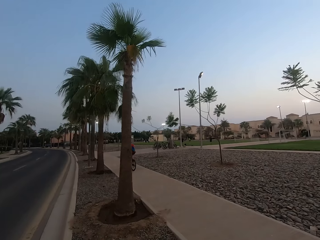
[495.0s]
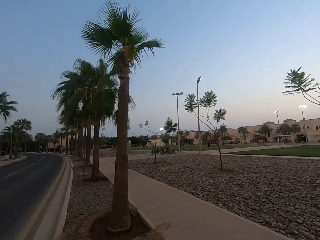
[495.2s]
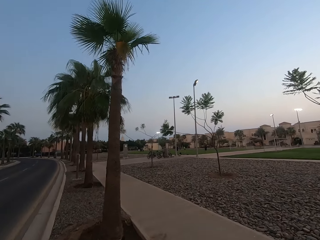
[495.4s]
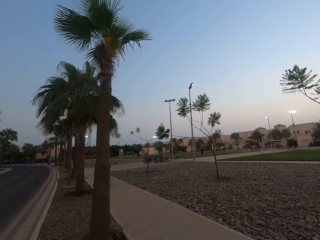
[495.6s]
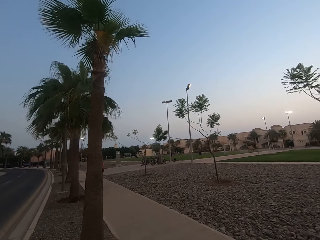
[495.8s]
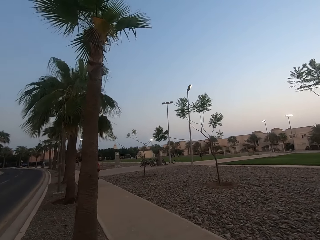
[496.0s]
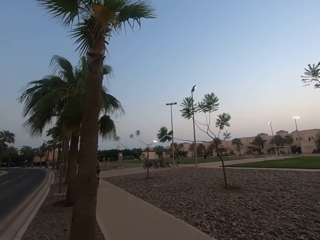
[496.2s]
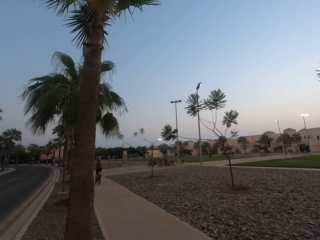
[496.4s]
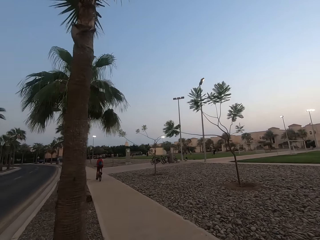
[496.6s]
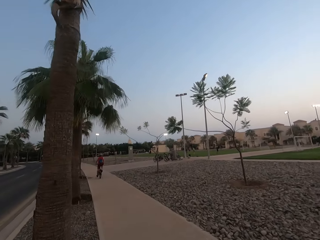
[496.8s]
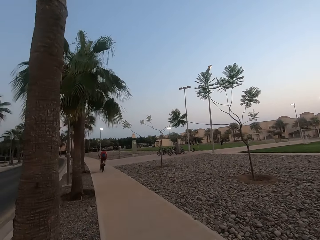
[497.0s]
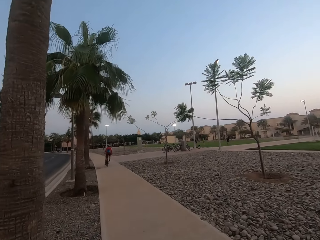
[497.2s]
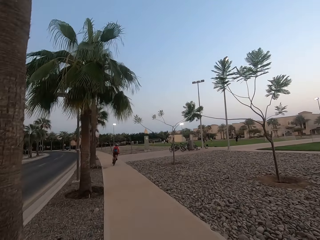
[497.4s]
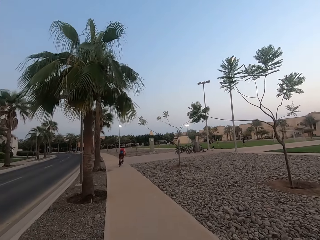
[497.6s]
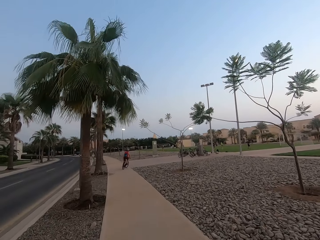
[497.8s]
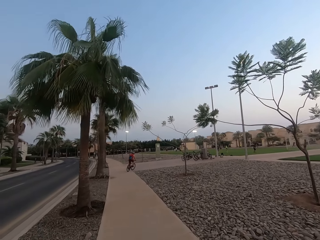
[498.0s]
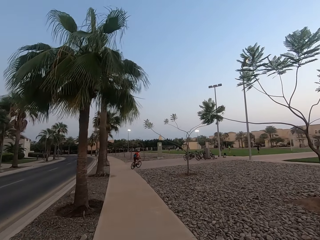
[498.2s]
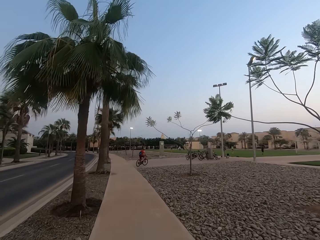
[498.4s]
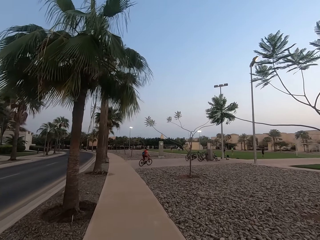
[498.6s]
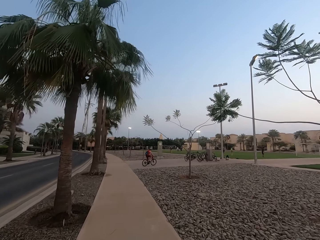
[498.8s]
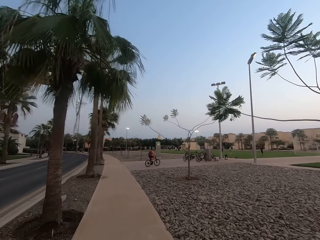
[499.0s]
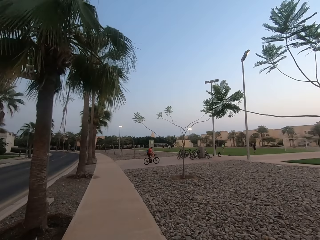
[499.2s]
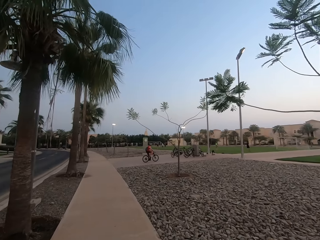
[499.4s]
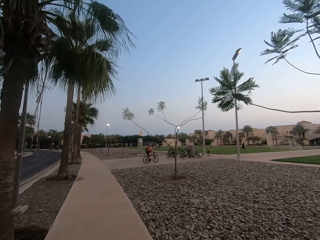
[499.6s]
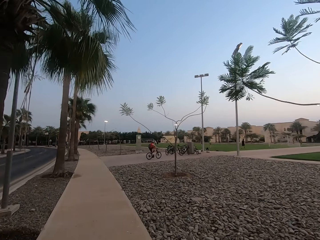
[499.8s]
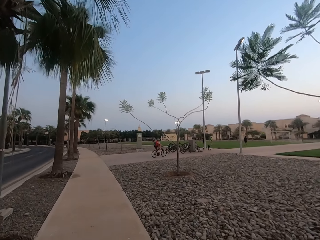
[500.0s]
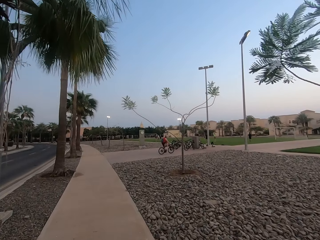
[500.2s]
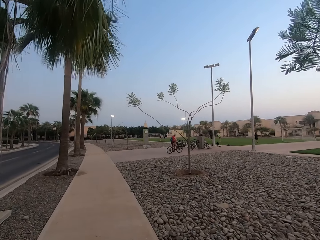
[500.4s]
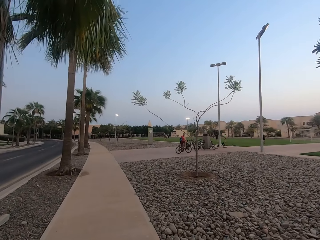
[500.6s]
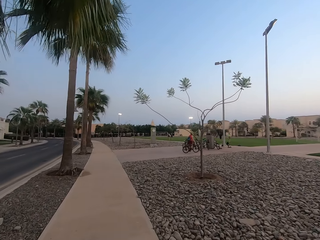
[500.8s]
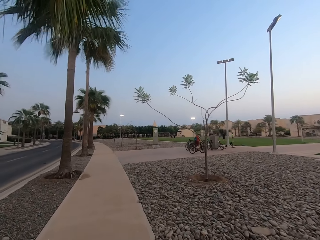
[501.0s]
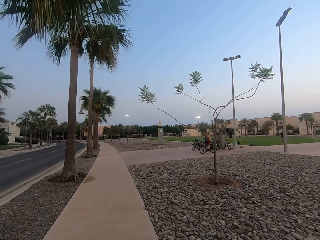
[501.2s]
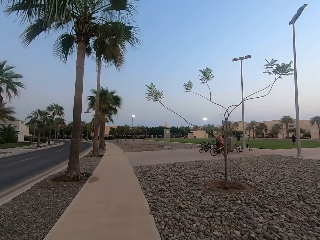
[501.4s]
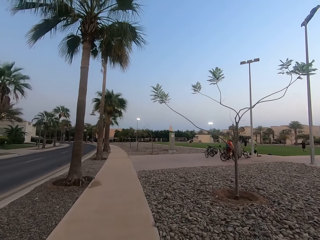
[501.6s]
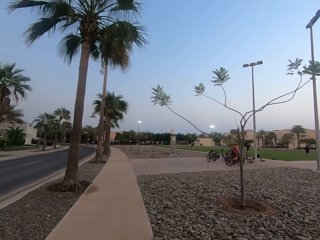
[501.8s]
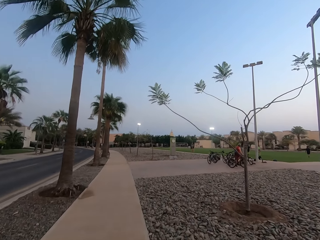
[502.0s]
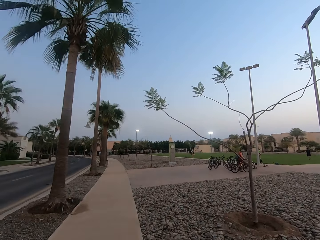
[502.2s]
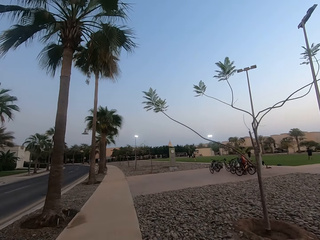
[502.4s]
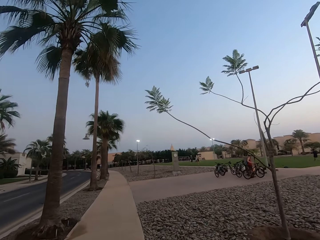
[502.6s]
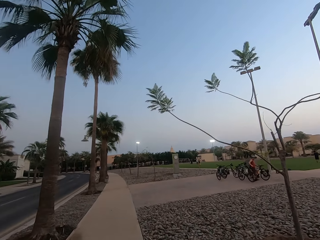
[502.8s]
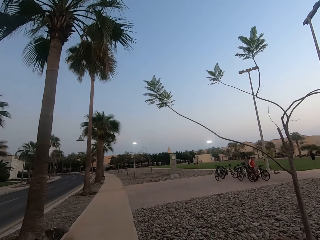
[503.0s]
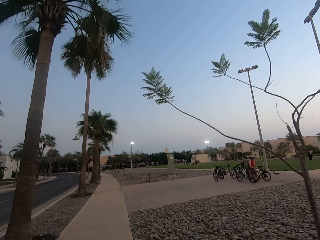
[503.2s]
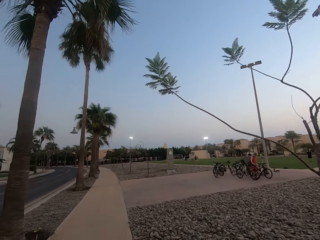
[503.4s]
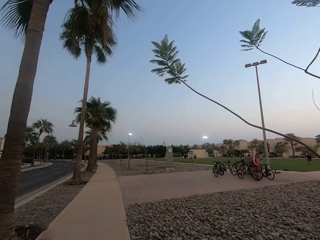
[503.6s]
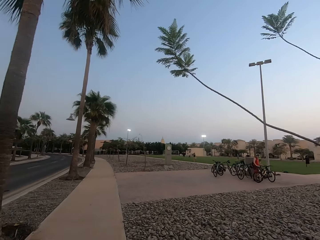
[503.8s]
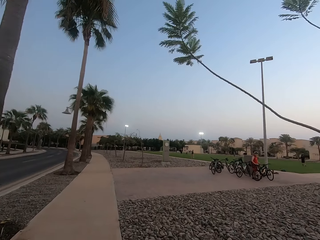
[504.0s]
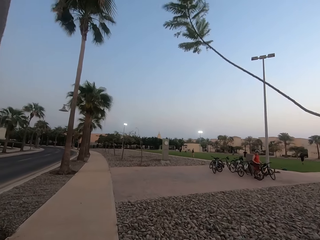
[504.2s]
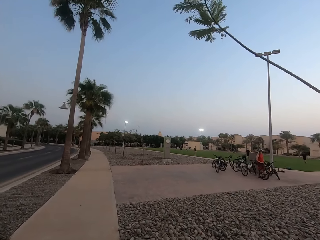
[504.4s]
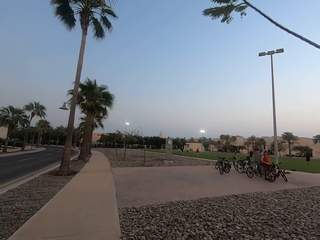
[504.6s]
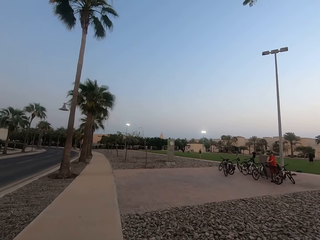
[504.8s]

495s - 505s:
The camera wearer walks forward.

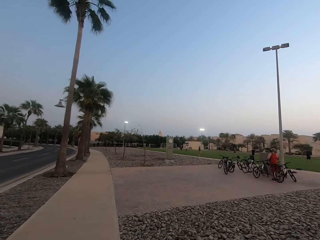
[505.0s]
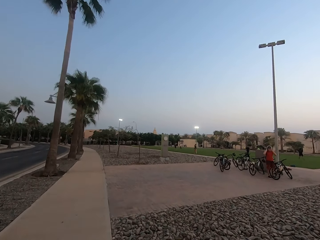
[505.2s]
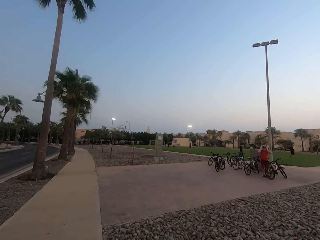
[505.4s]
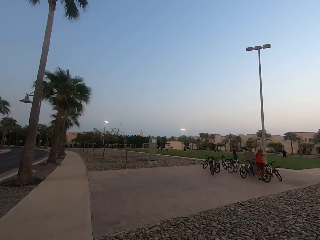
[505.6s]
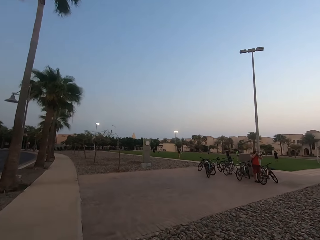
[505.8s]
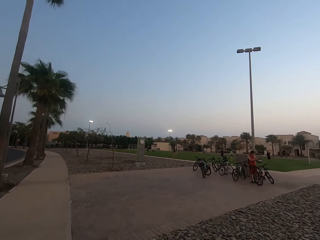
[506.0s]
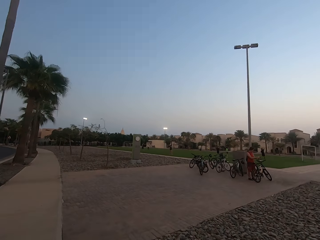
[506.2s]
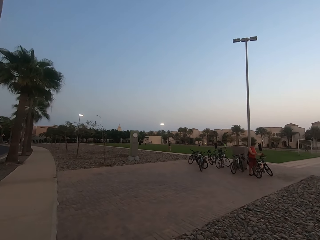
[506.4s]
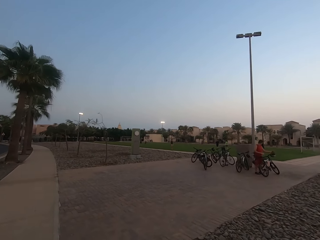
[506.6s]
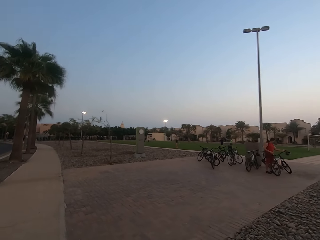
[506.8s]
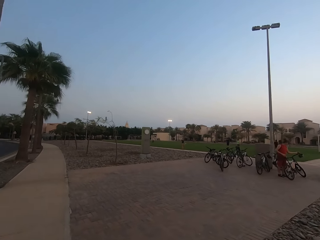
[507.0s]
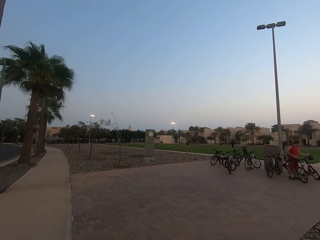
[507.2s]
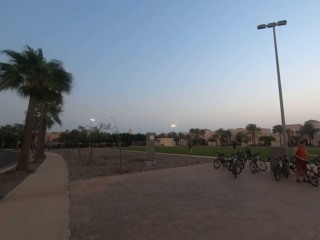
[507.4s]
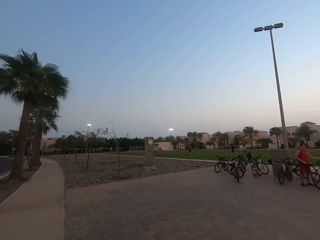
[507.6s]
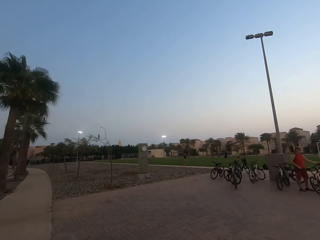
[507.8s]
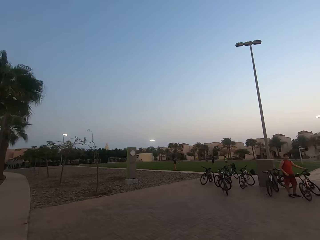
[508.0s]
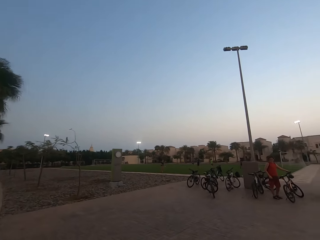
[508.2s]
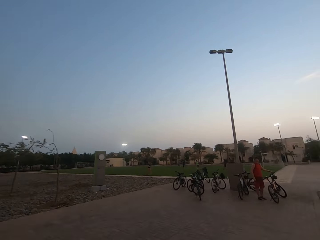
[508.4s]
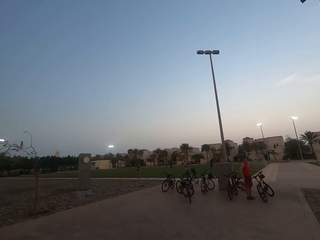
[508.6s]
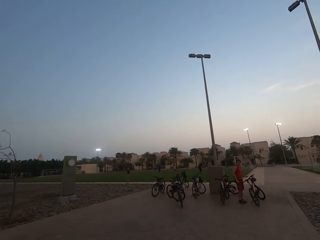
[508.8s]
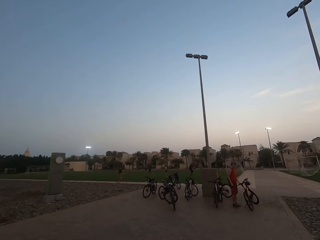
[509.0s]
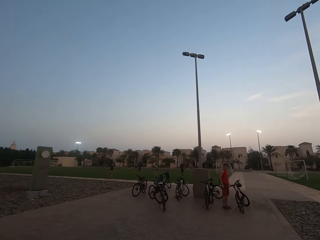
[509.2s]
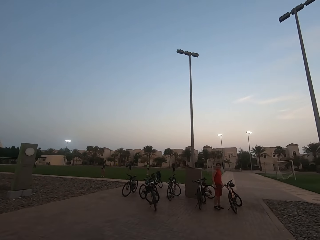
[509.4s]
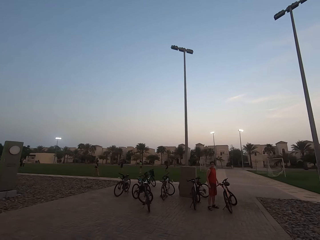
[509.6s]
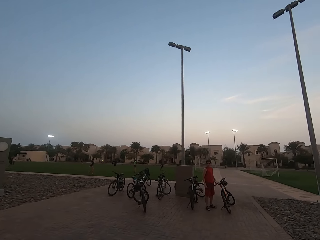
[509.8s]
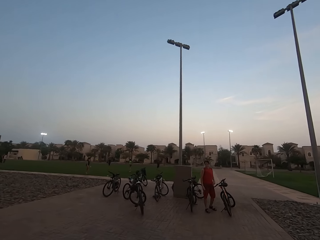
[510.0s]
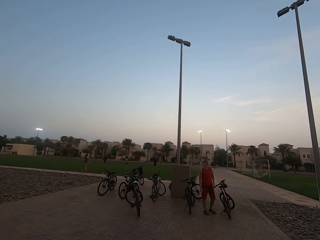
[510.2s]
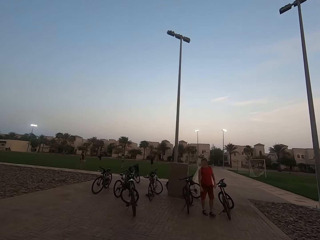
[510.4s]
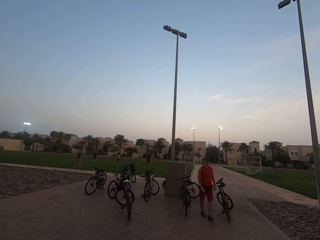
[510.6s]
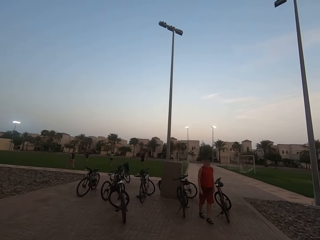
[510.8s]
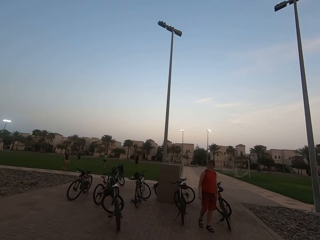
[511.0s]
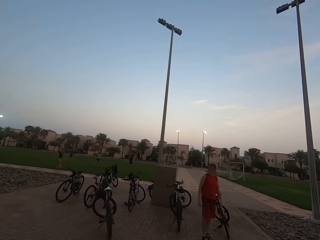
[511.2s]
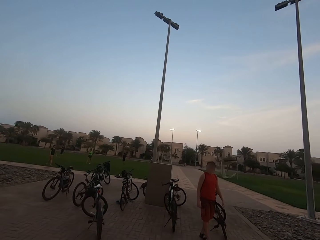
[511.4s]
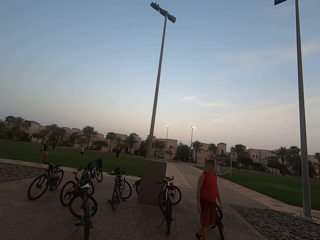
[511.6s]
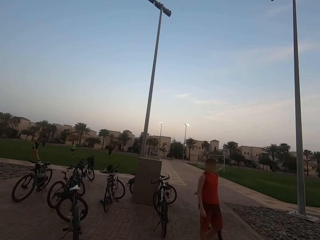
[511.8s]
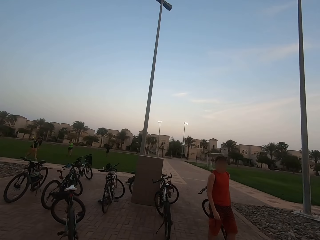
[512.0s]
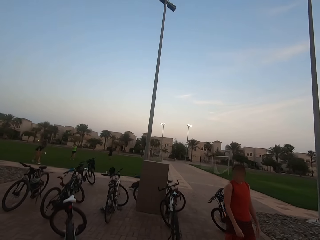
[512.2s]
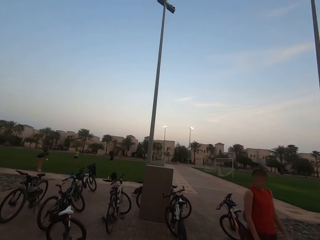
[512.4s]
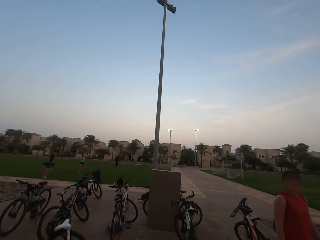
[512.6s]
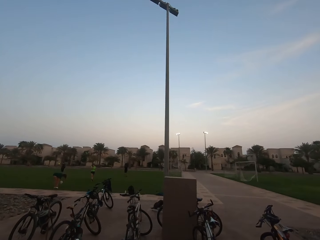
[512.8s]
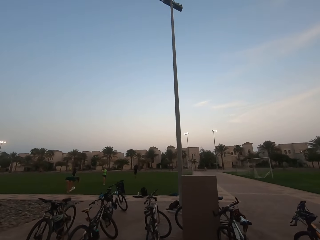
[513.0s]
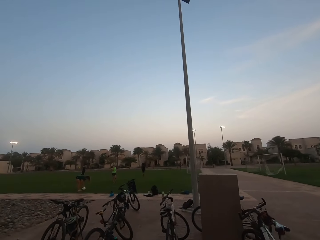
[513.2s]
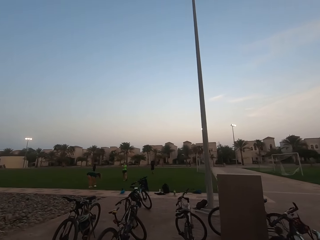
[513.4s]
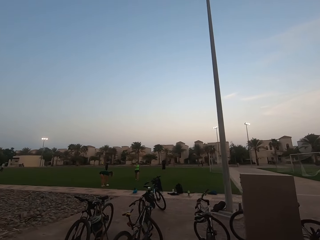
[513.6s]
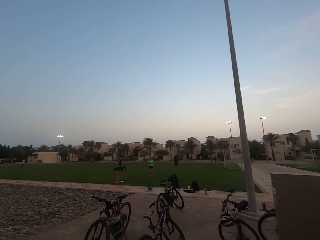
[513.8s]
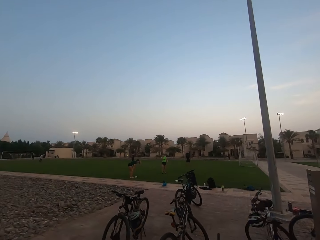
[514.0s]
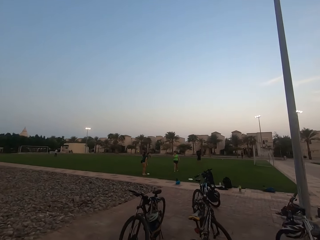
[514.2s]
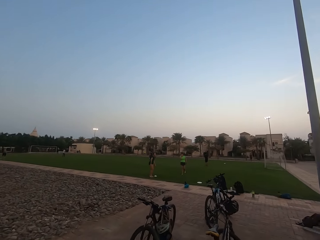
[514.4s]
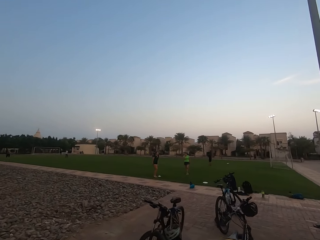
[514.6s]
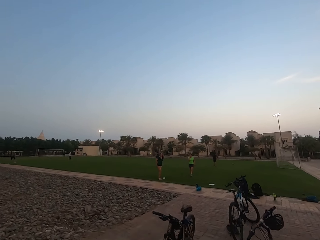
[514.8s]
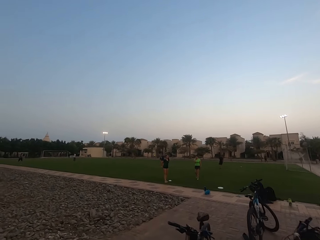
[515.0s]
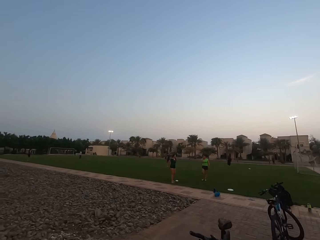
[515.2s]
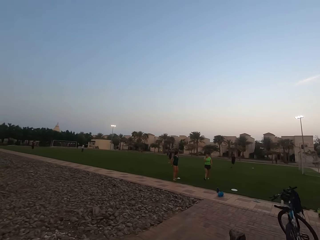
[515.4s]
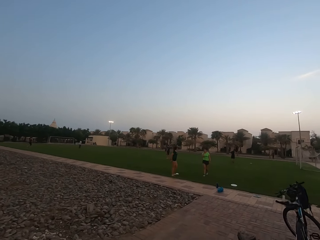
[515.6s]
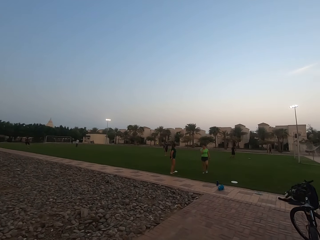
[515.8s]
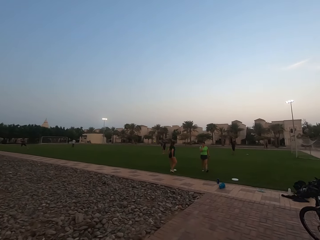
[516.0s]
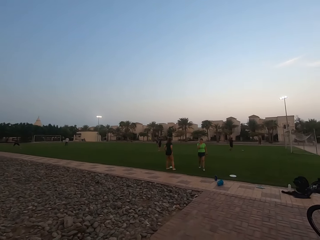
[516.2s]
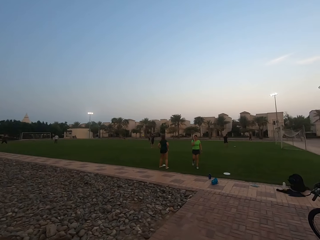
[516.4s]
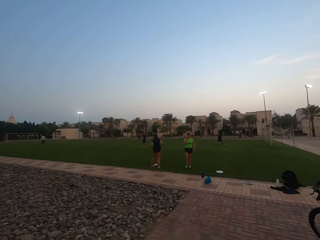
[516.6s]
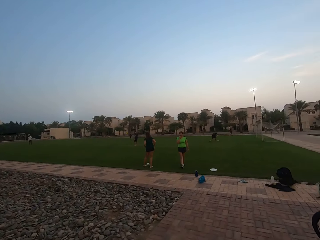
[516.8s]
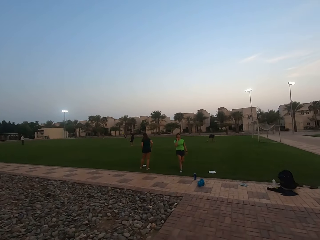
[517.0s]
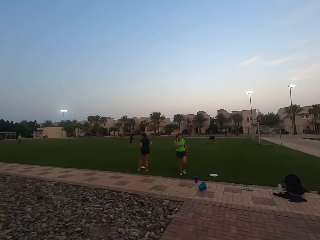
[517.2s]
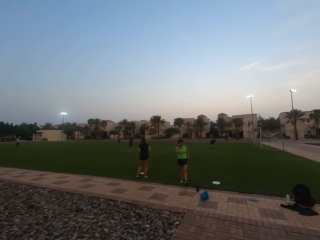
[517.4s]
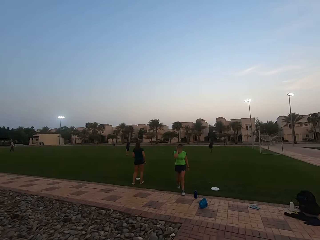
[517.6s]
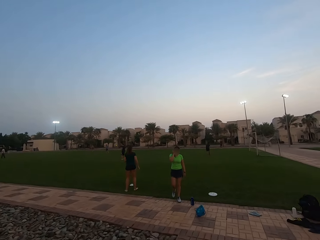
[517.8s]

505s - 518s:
The camera wearer walks right. They turn right. They talk to a man. They walk forward. They walk to the edge of the field.
